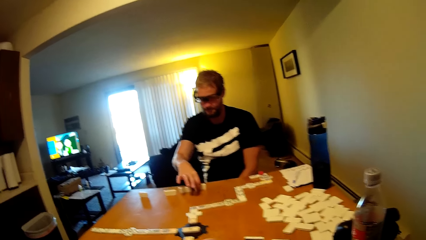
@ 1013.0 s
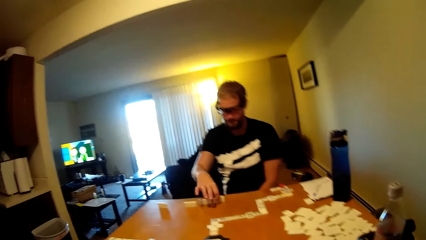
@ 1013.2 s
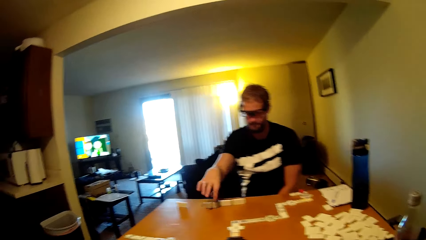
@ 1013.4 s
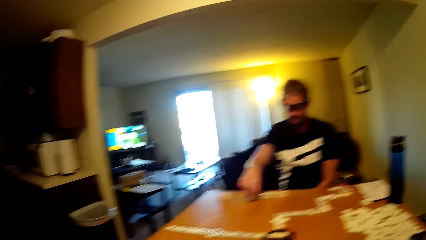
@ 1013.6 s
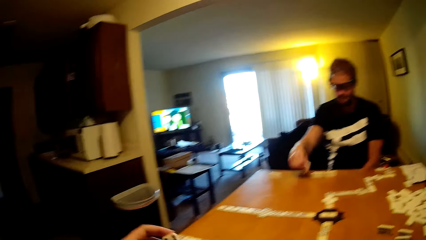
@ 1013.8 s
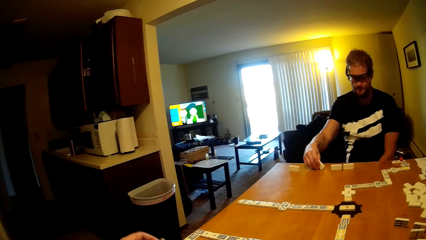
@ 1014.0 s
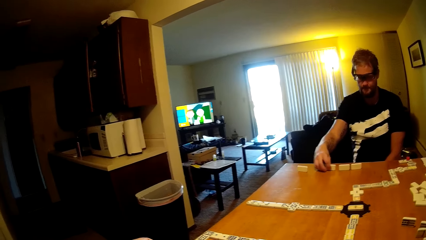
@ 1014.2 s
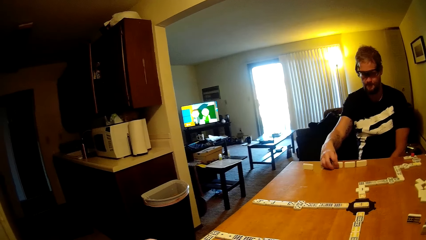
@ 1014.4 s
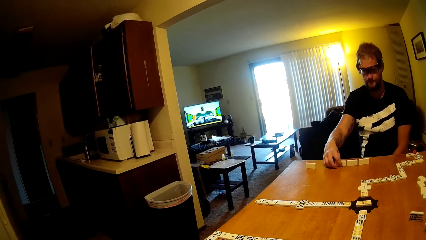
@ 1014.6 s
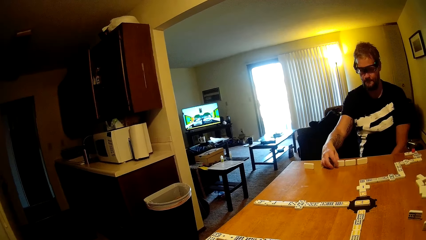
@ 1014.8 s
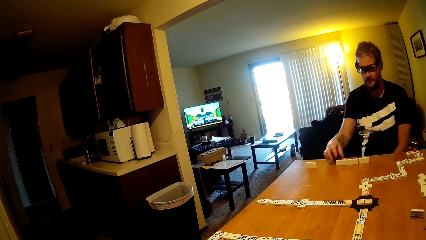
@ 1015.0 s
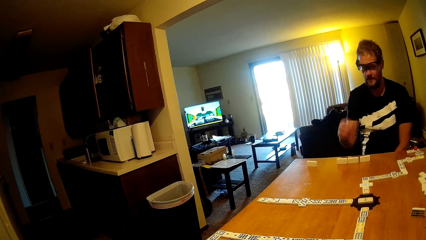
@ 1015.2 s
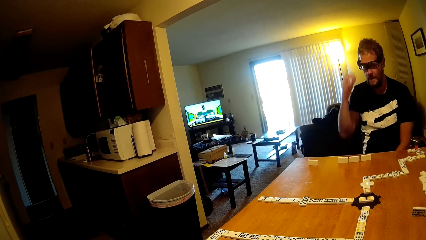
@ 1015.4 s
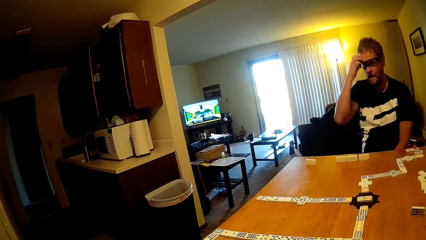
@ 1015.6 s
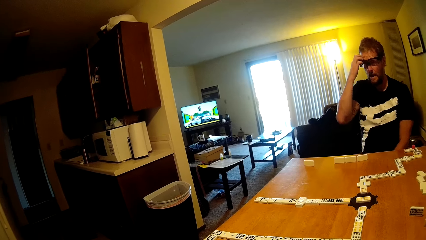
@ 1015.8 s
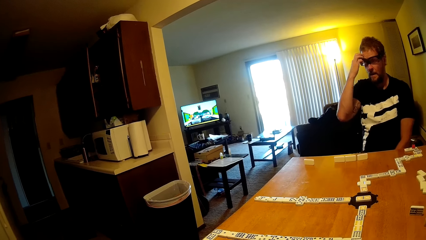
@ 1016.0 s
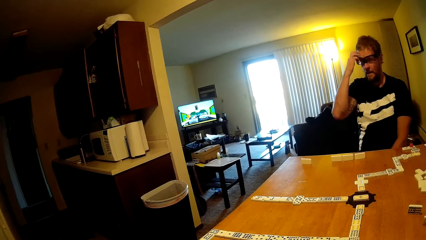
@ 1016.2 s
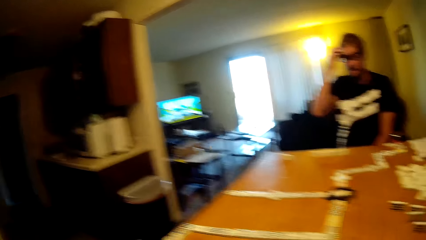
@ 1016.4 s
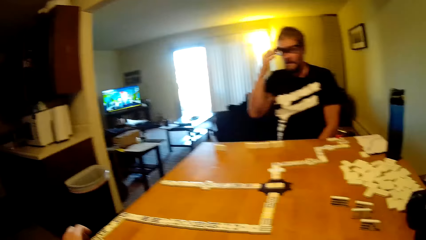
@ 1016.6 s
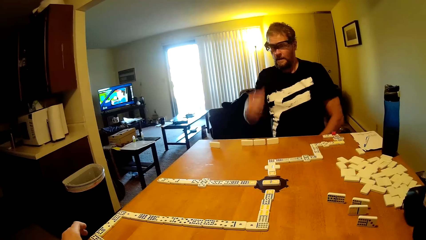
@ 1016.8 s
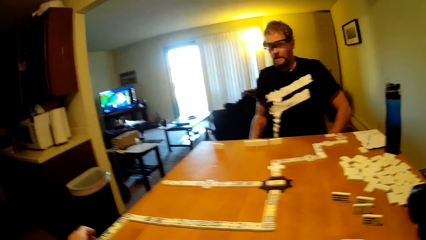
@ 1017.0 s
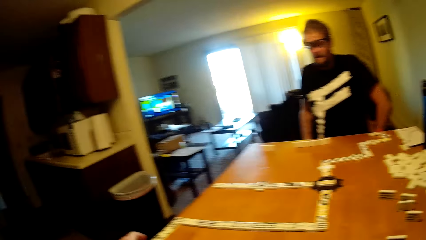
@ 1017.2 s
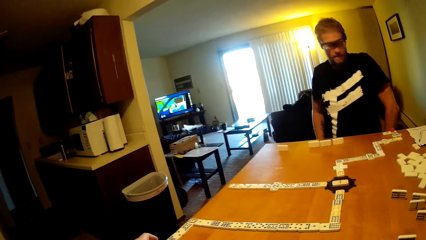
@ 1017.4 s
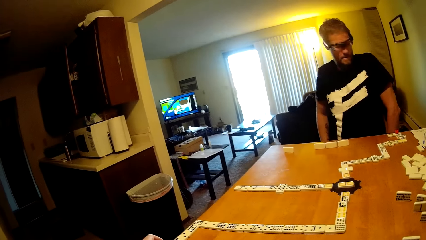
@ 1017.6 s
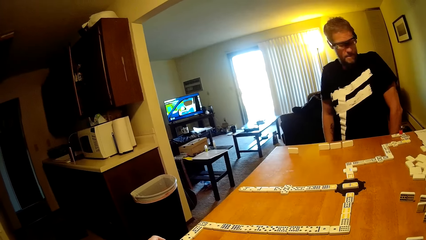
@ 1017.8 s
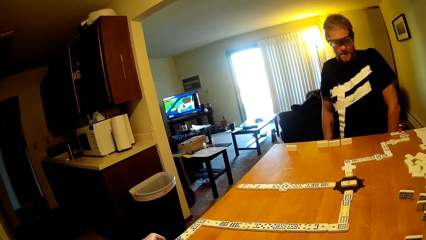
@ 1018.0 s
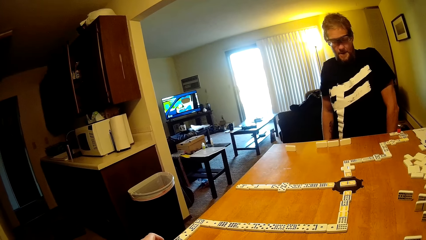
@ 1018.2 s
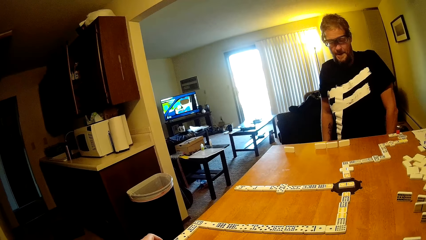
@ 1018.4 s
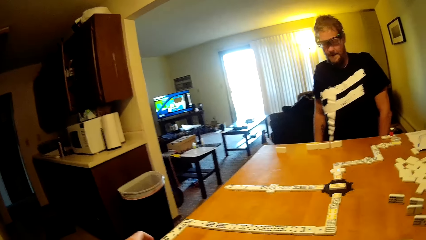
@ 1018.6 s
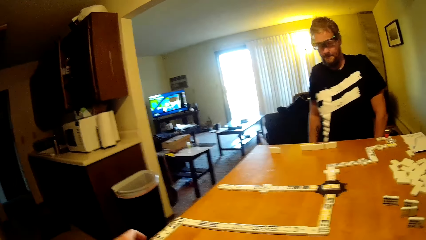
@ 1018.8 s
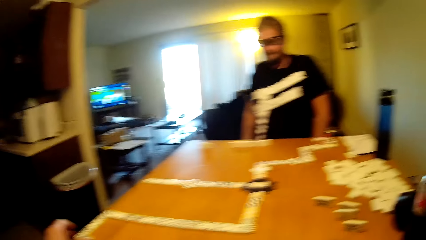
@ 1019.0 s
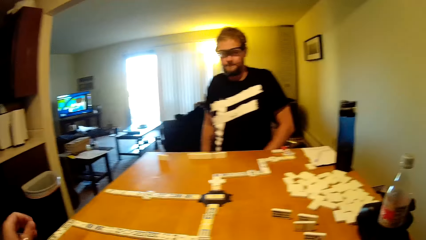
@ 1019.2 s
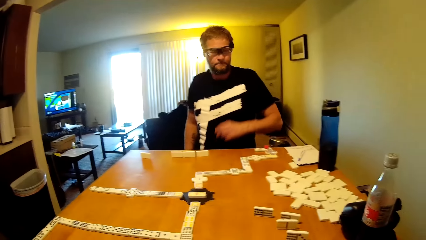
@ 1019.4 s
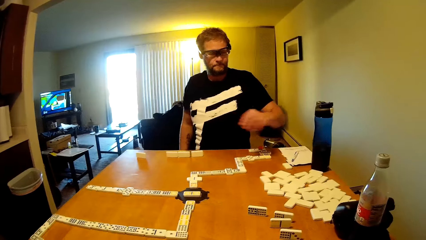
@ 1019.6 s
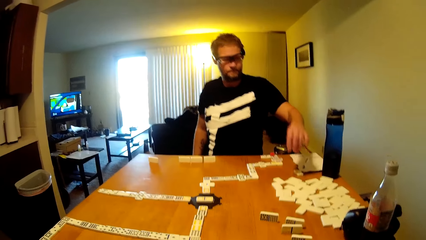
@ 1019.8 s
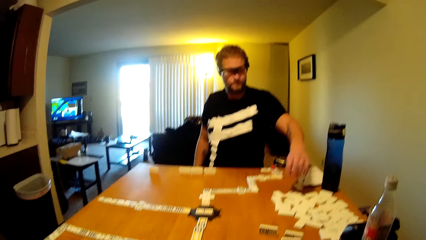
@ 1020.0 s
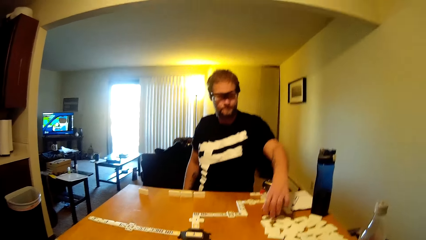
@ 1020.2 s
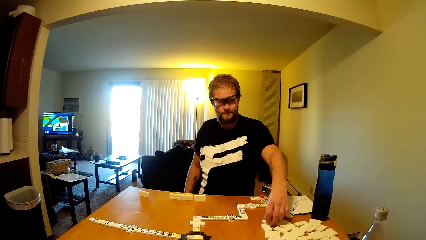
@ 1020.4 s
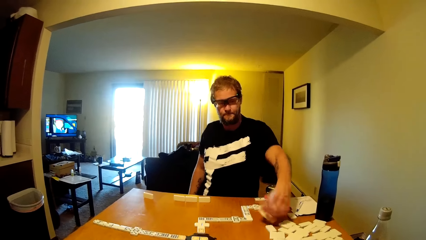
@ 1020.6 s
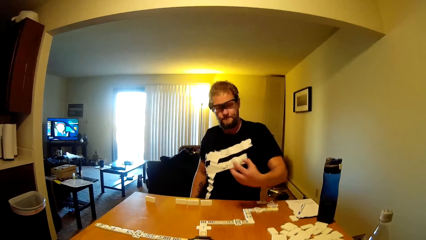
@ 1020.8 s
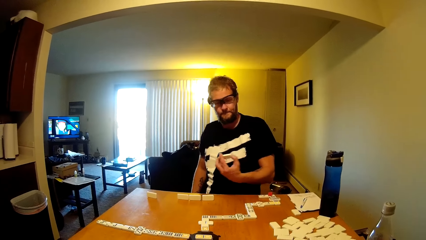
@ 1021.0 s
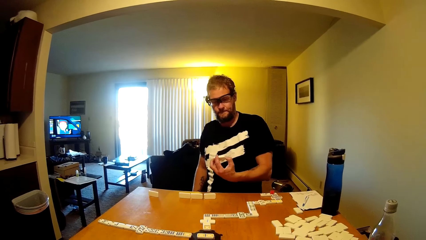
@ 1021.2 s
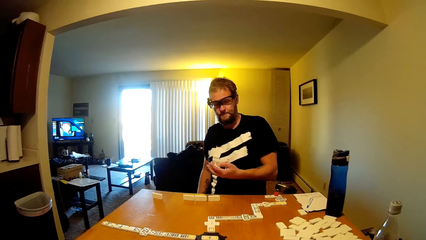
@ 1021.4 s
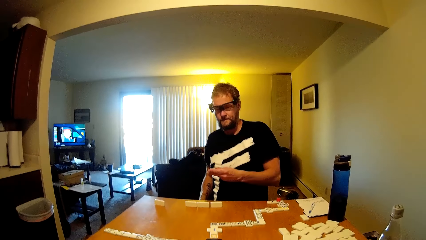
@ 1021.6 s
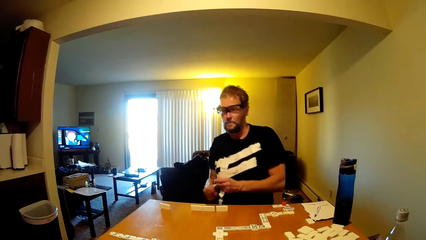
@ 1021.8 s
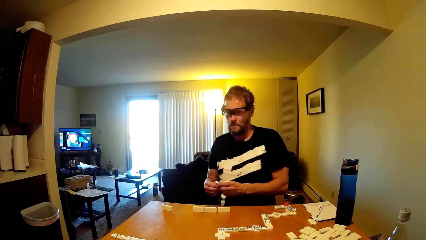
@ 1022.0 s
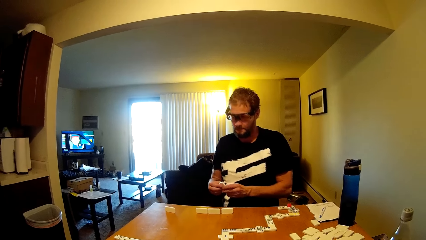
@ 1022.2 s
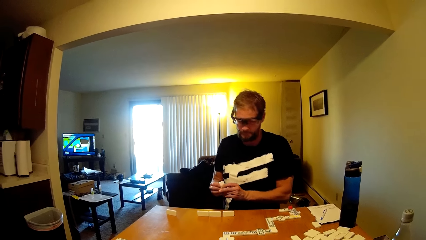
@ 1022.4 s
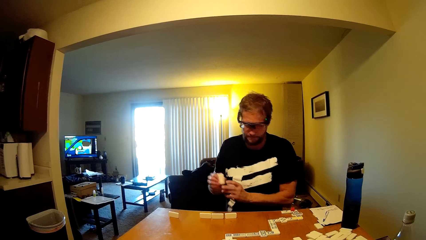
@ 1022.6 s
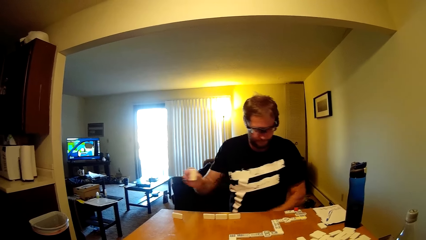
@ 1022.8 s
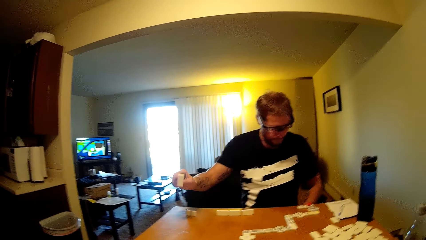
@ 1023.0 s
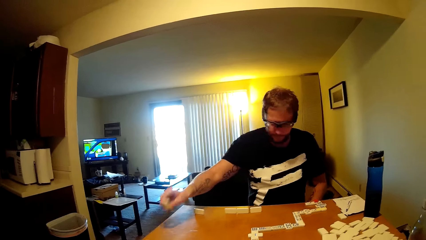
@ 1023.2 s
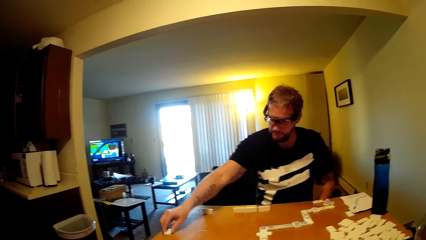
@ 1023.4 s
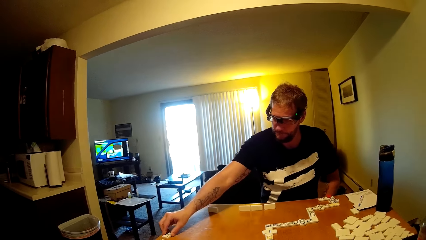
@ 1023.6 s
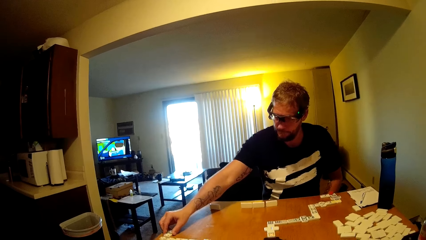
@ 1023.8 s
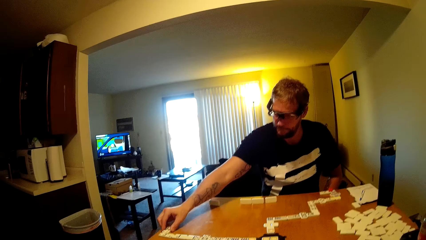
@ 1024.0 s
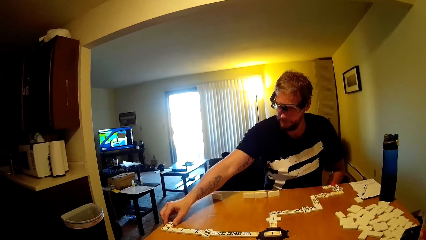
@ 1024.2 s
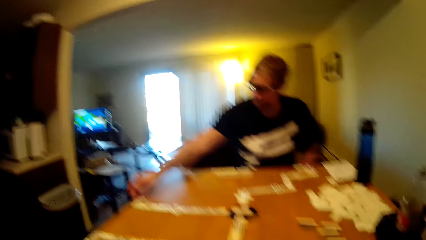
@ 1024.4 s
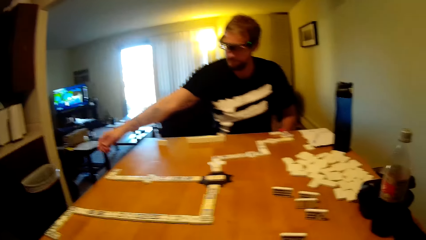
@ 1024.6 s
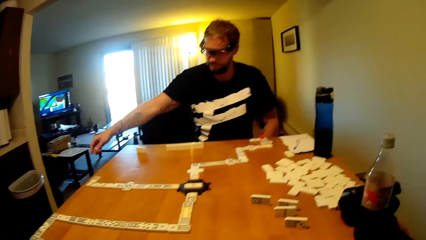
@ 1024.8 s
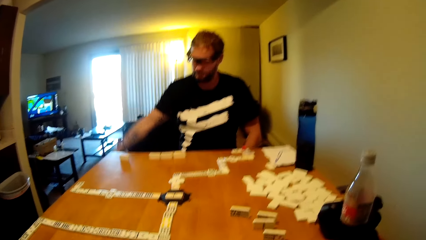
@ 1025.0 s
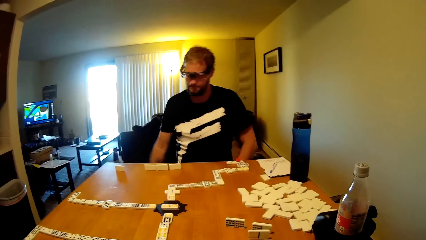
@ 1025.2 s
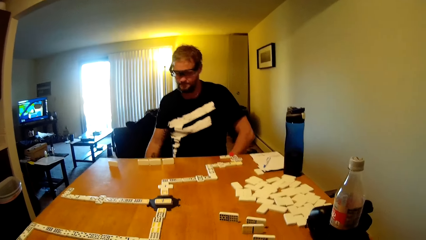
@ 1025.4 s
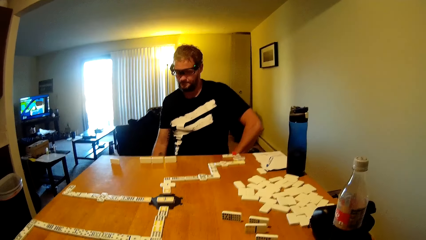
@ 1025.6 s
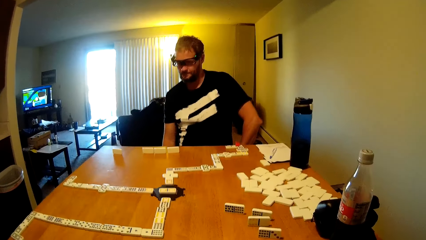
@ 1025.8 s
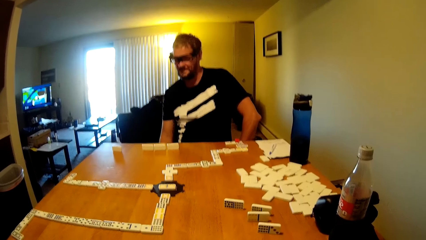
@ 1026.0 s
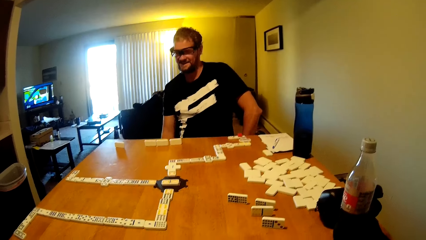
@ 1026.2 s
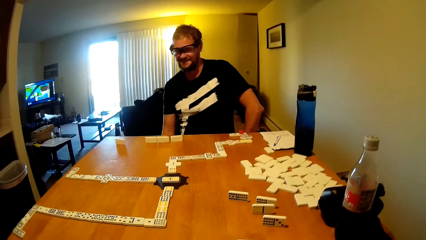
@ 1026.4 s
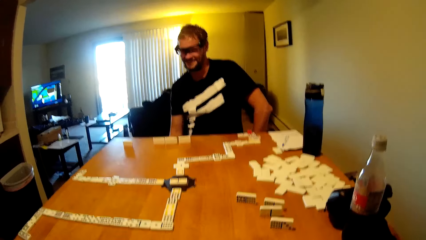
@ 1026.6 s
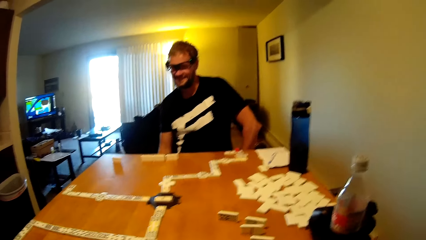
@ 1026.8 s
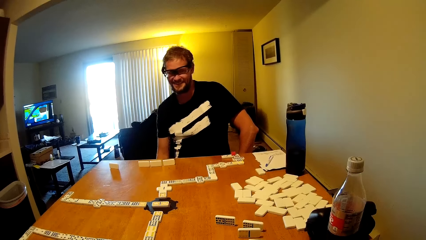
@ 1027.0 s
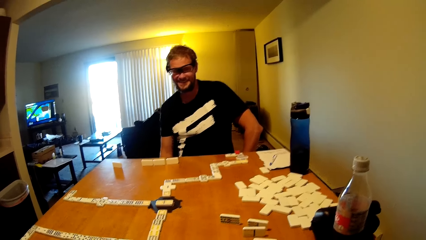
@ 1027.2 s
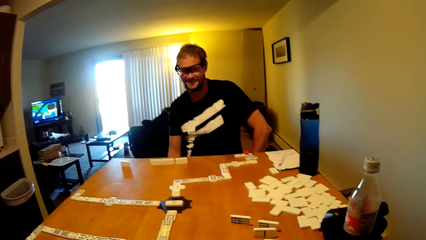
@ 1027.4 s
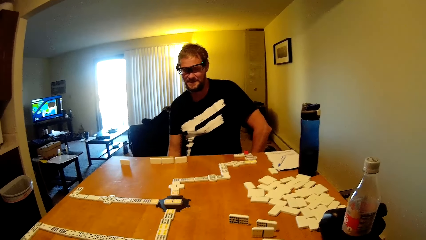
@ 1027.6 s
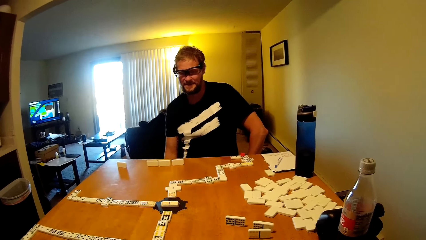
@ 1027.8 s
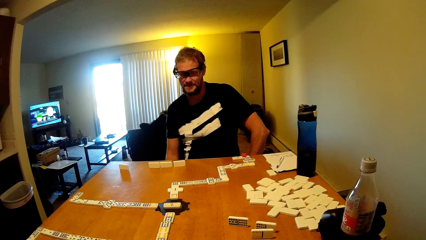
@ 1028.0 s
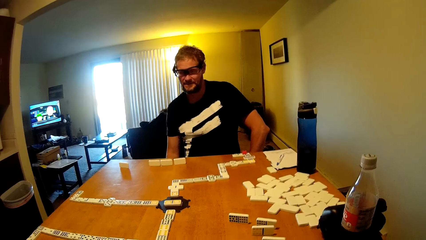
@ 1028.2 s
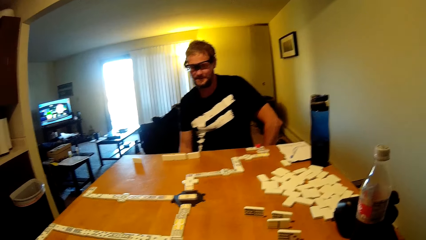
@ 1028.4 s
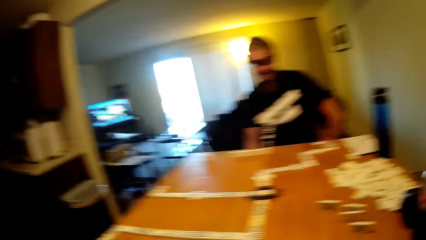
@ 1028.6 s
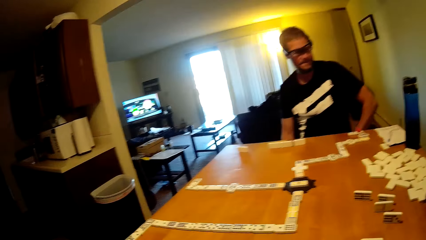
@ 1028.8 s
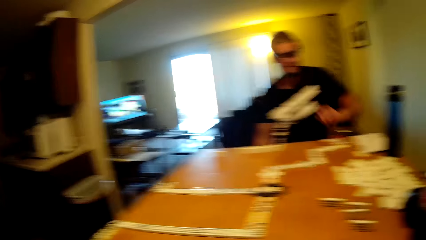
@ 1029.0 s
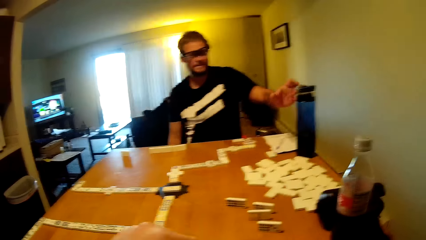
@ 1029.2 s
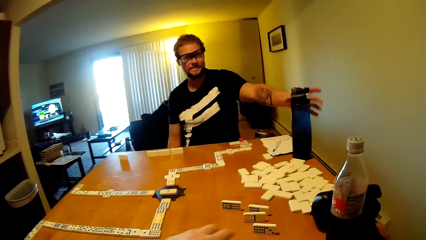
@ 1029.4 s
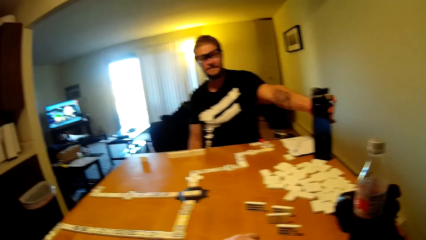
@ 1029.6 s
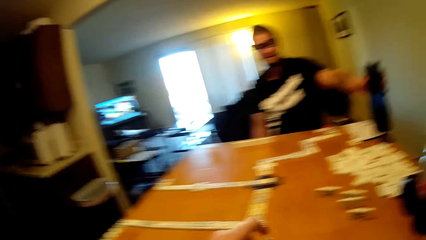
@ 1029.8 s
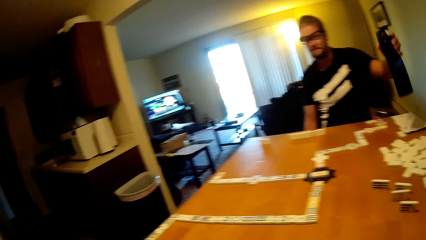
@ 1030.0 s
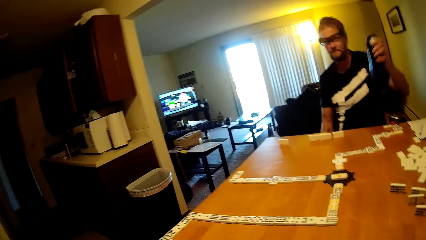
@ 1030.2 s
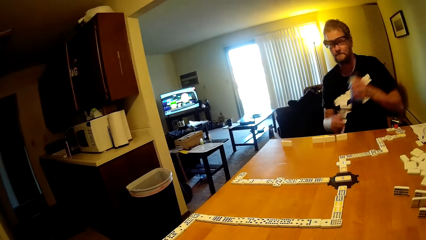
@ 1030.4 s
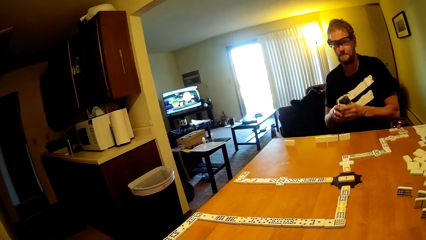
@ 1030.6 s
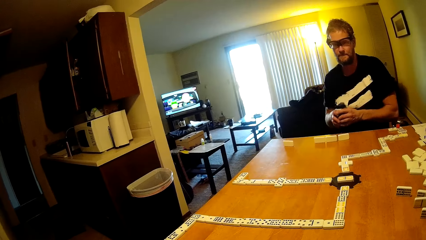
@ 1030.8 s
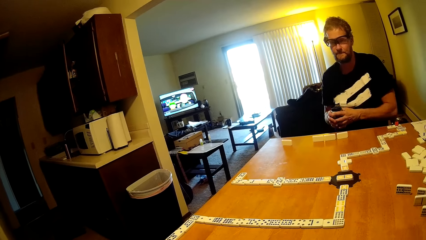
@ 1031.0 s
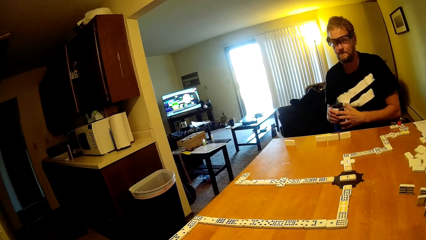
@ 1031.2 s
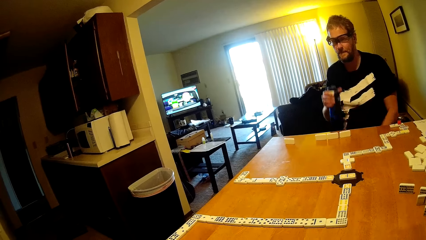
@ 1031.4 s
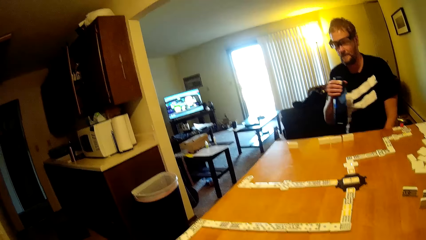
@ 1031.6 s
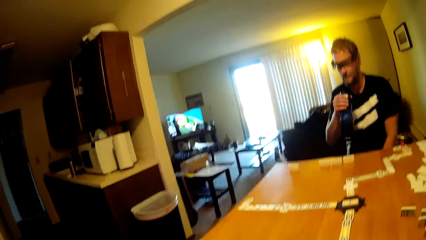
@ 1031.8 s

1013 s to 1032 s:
The man puts the dominoes card down. He takes a dominoes card and puts the dominoes card down. He touches his face. The camera wearer takes the dominoes card. The man takes a dominoes card. He plays the dominoes game. He puts the dominoes card down. He talks to the camera wearer. He takes a water can or water bottle.
